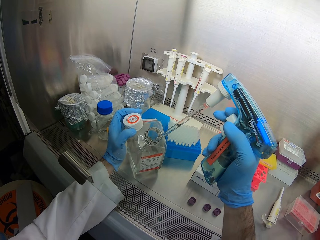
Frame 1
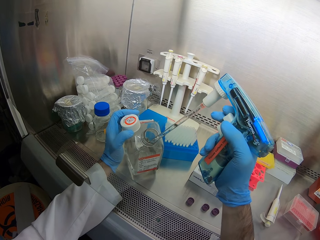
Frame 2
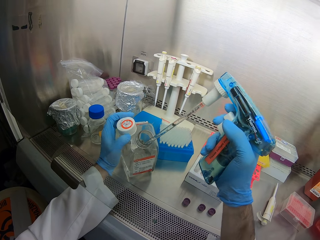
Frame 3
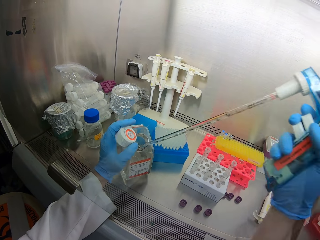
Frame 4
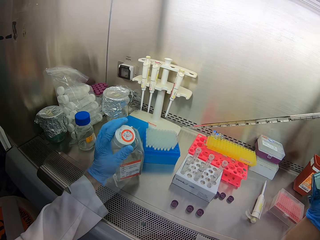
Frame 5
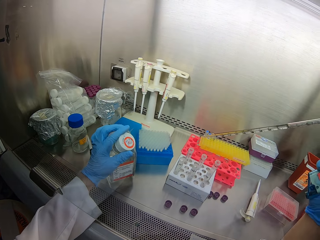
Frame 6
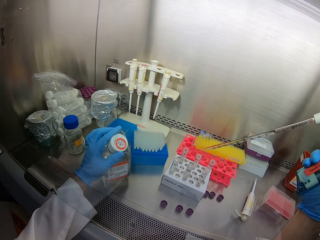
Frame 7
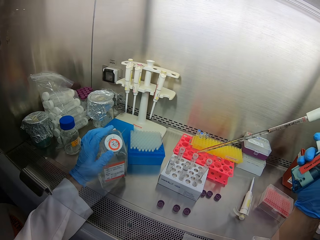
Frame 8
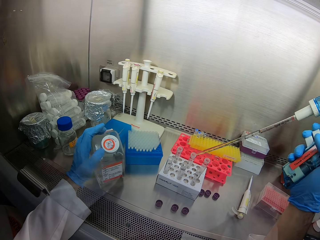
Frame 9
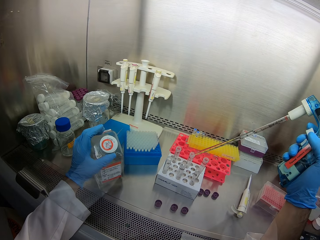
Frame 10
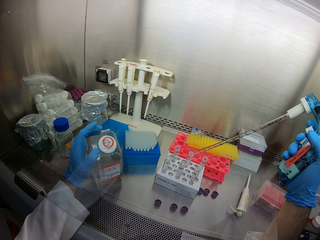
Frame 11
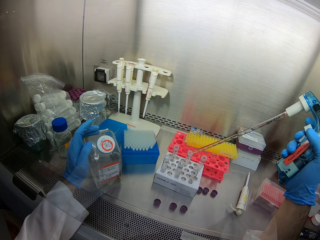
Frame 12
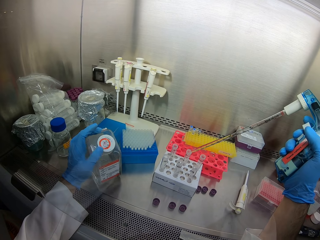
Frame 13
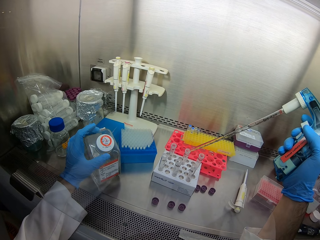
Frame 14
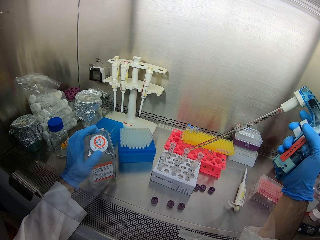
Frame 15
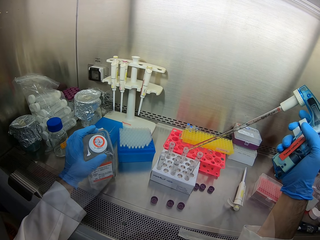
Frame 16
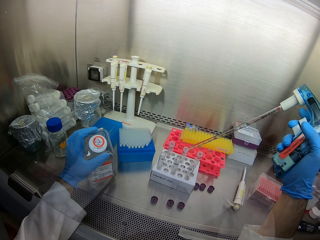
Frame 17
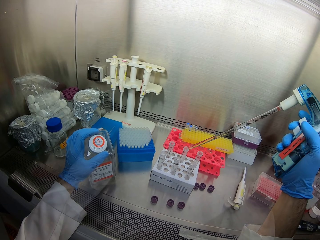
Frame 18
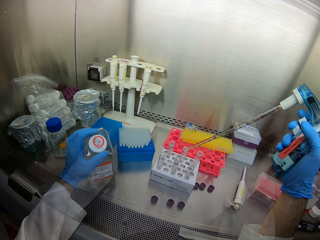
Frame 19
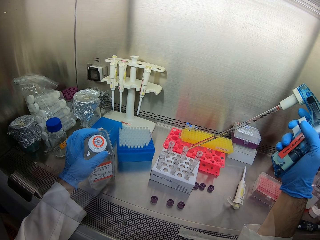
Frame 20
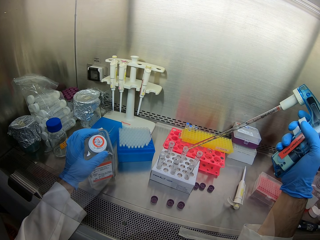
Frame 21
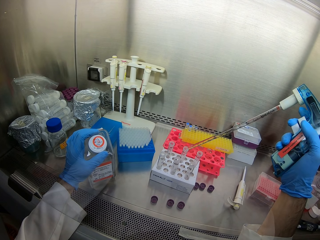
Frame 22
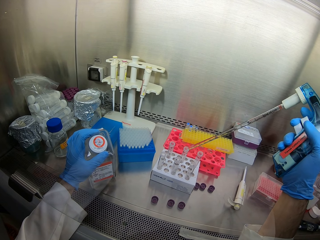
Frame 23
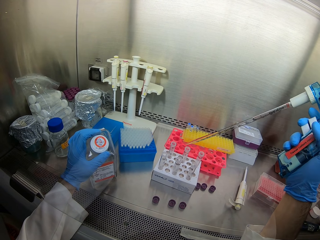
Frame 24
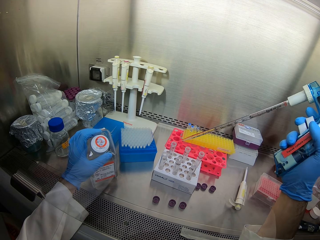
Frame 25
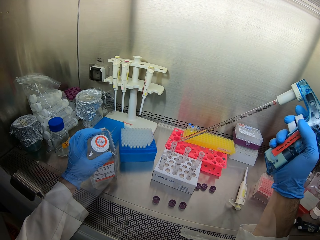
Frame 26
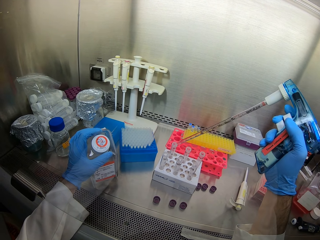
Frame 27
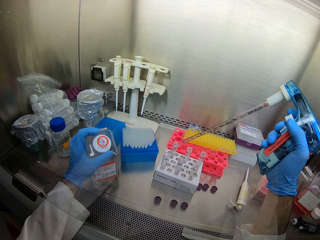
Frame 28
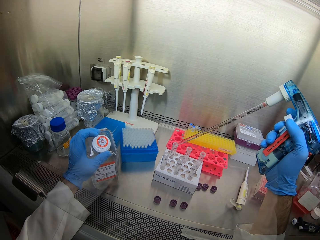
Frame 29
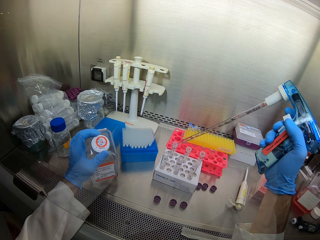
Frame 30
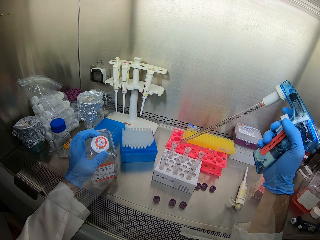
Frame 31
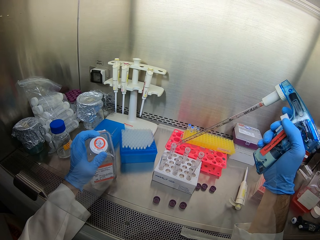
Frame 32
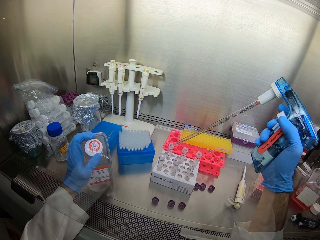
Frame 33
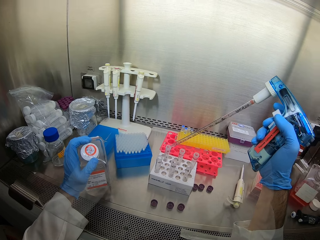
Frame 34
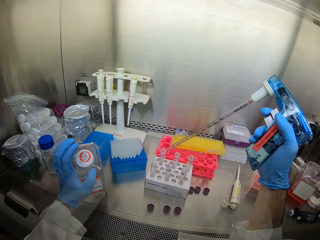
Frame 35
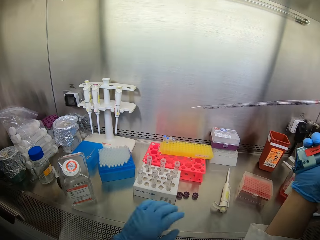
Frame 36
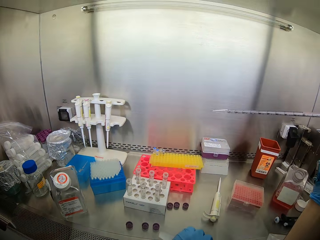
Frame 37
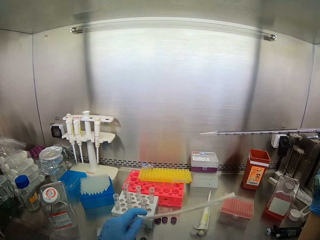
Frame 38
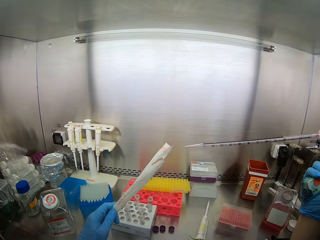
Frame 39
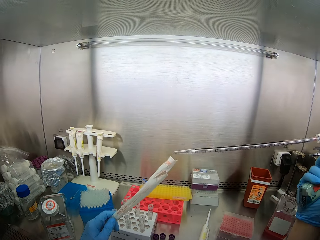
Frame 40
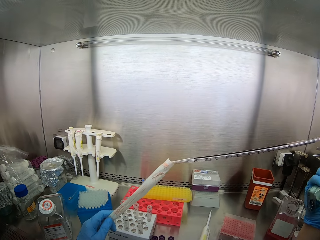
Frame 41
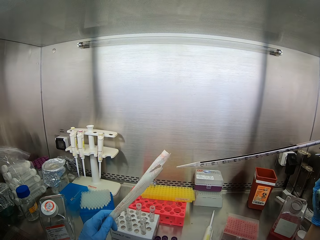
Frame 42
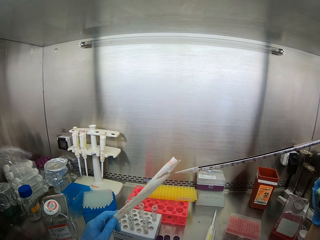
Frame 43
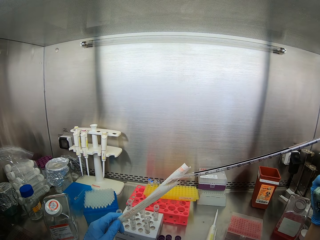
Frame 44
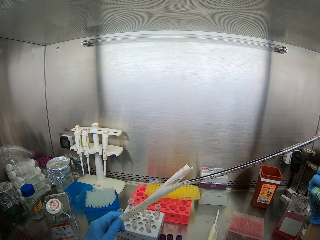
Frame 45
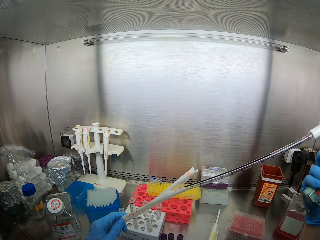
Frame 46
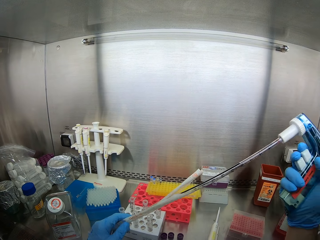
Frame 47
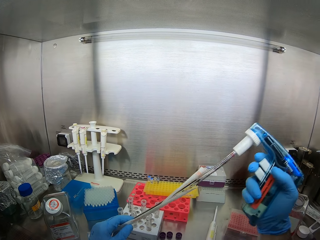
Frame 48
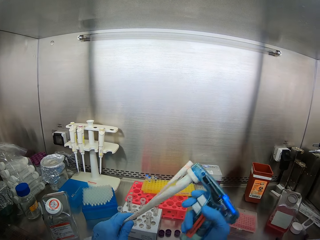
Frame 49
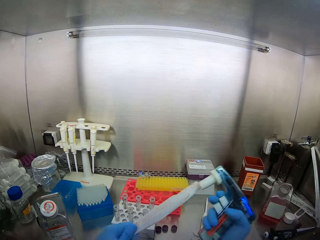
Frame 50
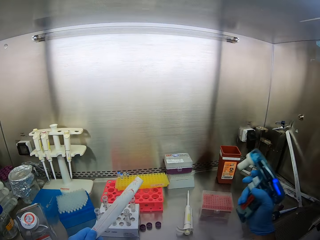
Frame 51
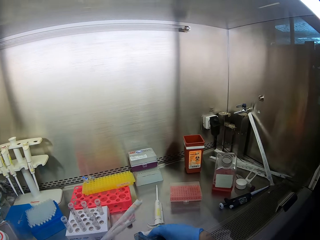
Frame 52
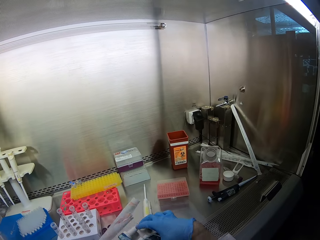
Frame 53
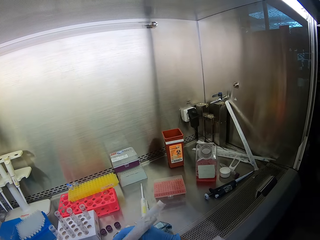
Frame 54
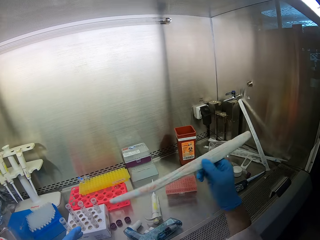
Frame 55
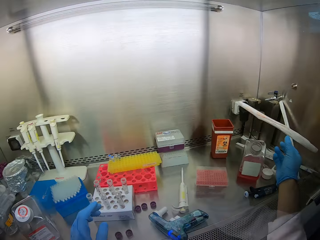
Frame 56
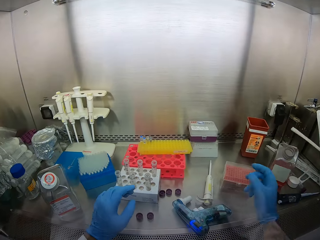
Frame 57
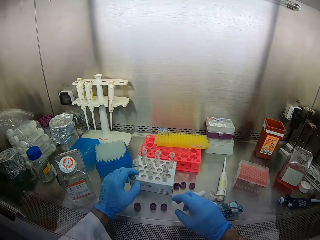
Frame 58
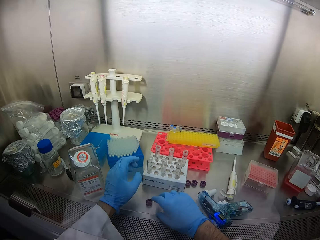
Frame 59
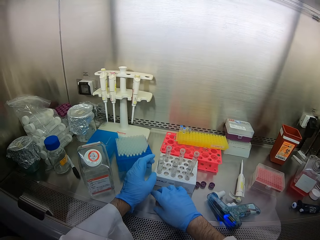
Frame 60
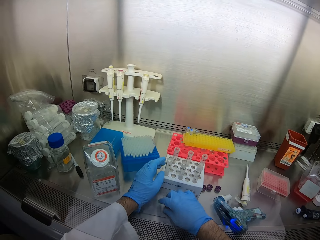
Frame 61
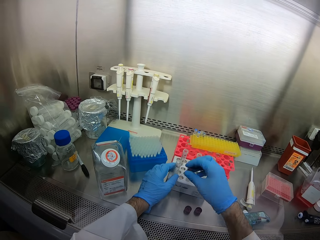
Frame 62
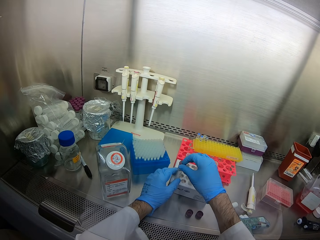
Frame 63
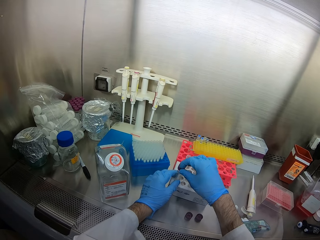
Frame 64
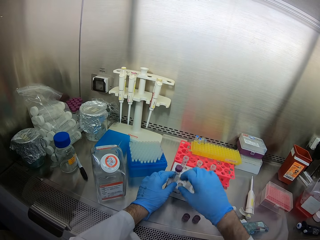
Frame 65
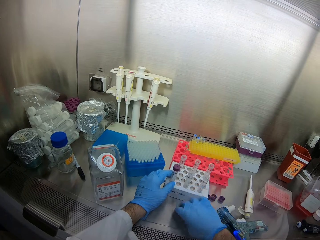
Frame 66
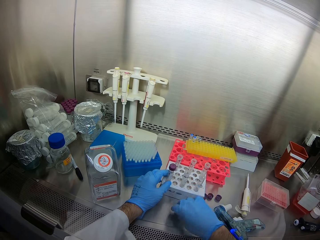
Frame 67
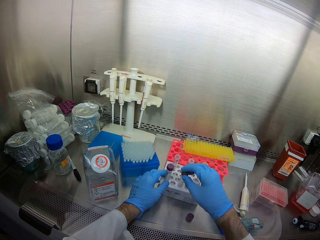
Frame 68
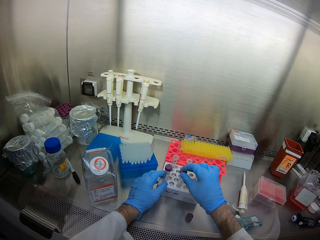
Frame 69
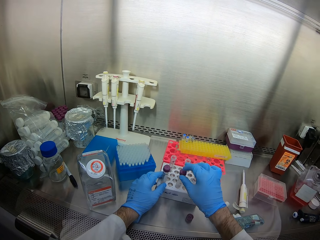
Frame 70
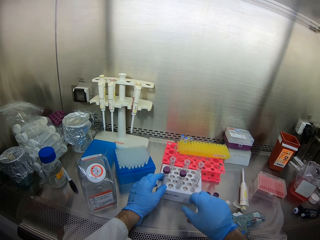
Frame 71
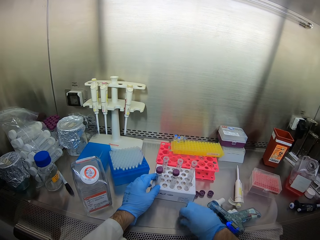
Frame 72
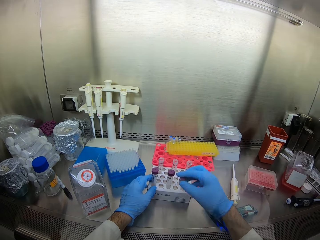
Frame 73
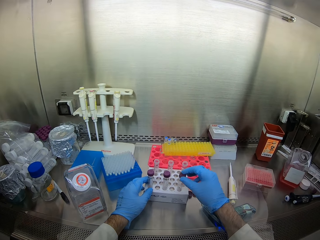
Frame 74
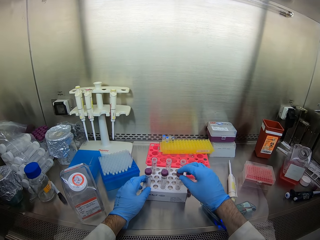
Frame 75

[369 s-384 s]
The camera wearer closes the bottle top. They put solution in the test tube. They put solution in the test tube again. They put the pipette tip or tube in a plastic paper. They place the pipette controller on the cabin top. They throw the pipette tip. They close the test tubes.

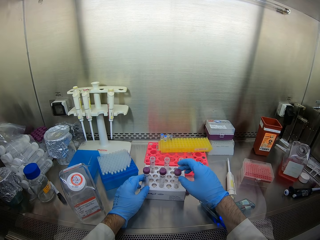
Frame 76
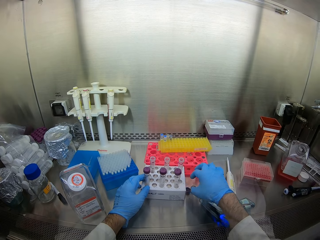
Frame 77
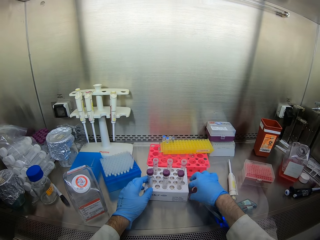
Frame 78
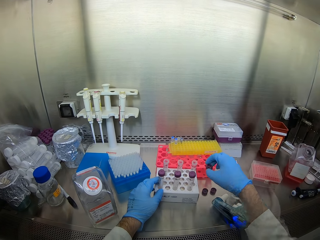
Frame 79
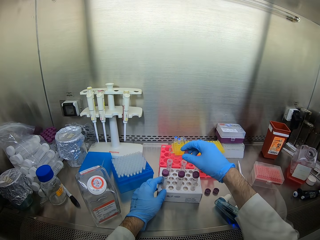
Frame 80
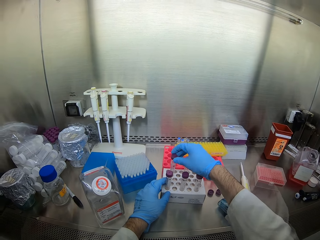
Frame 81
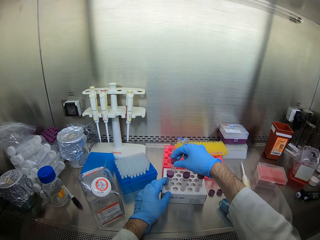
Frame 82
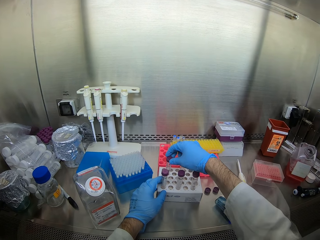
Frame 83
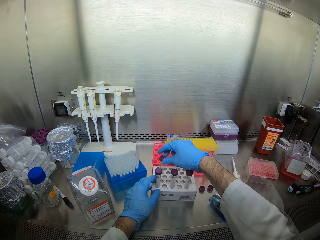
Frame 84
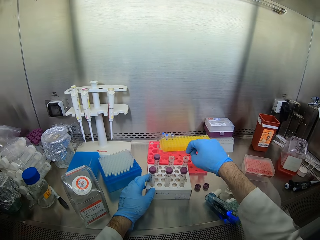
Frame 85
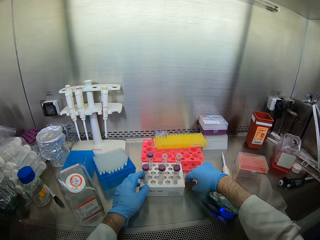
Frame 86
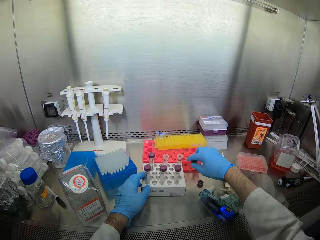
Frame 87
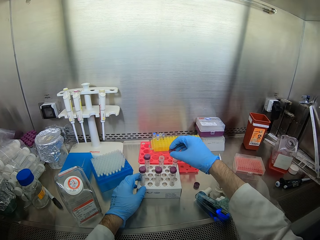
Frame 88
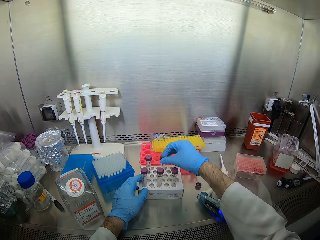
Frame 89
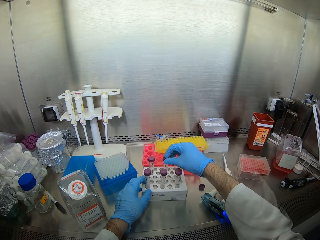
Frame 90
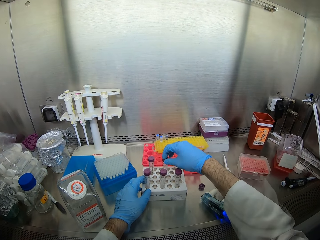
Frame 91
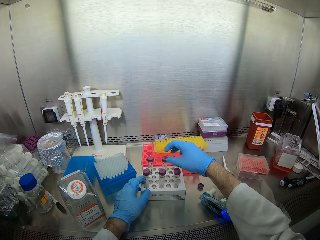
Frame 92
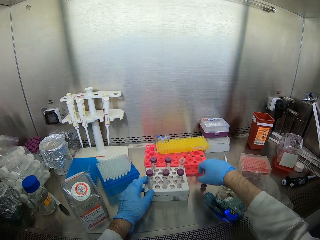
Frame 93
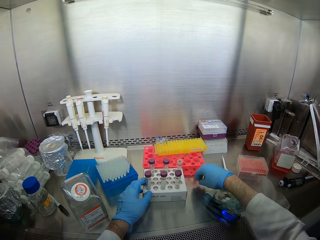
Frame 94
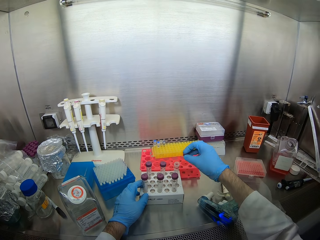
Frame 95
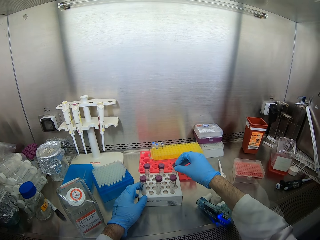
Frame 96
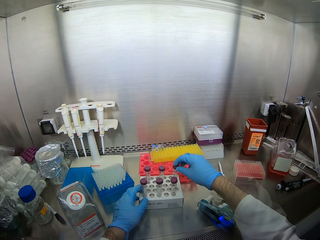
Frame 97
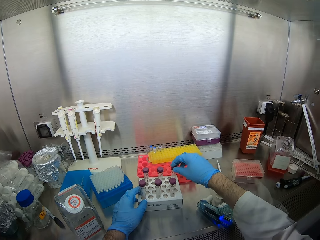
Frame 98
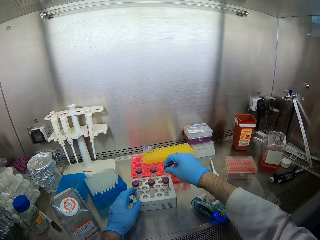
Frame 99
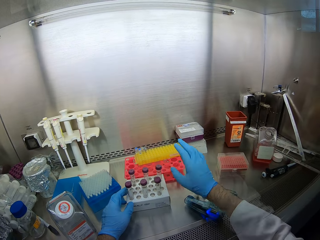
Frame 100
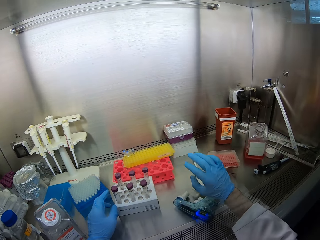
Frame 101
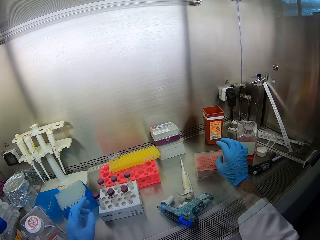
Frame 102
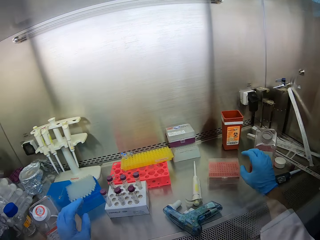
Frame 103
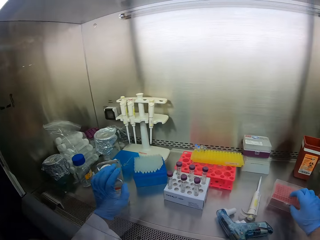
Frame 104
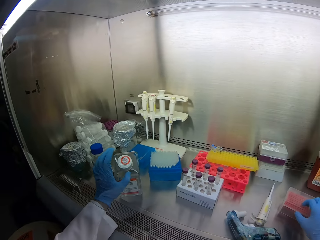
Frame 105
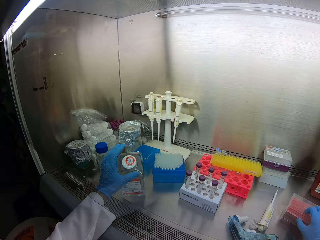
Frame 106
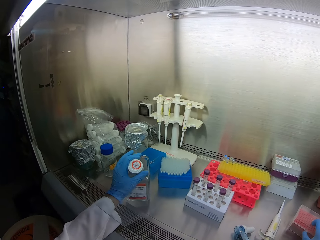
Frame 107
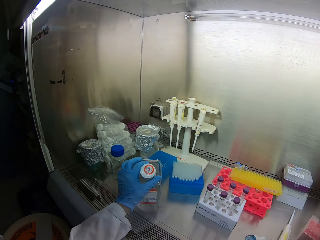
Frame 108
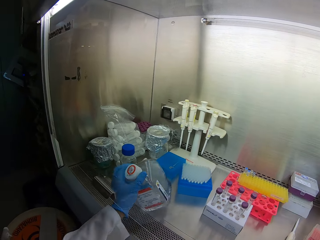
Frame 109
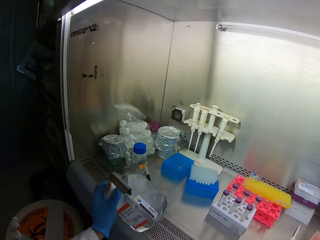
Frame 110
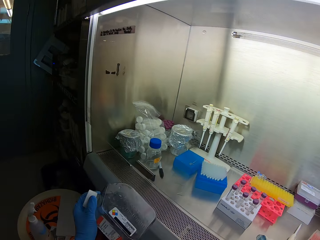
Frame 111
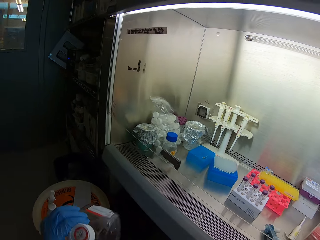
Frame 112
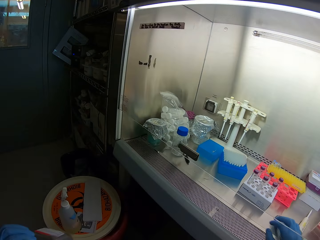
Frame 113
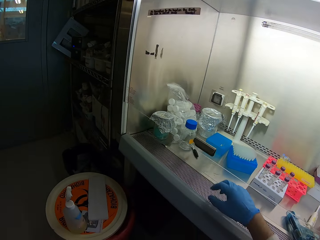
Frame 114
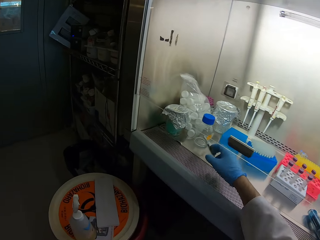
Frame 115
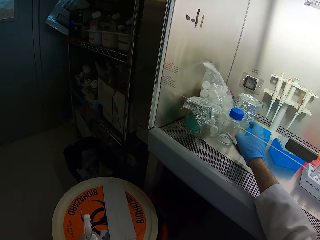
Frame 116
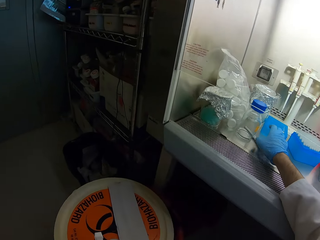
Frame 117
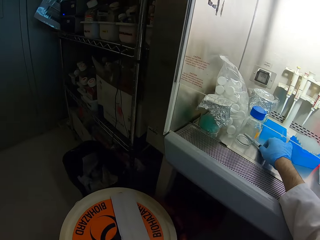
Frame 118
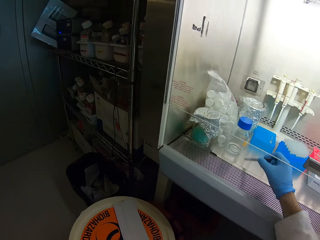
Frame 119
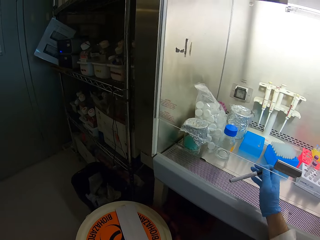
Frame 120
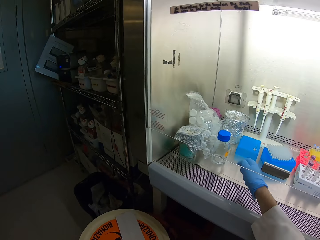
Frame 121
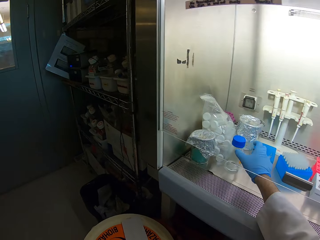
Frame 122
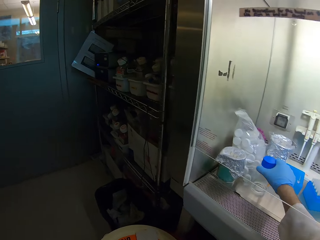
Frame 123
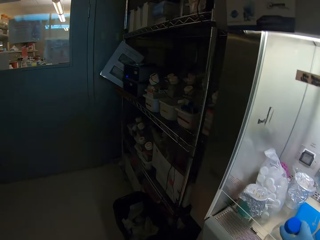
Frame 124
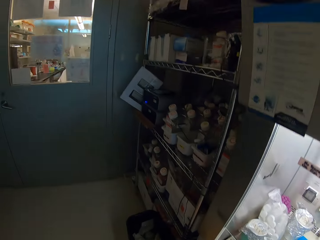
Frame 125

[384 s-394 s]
The camera wearer picks up the bottle. They hold the bottle. They pick up a pen. They hold a test tube. They pick up a plastic bottle.
